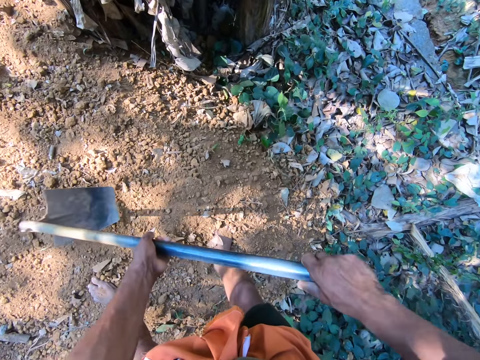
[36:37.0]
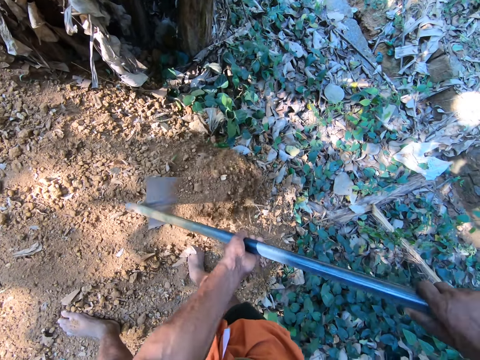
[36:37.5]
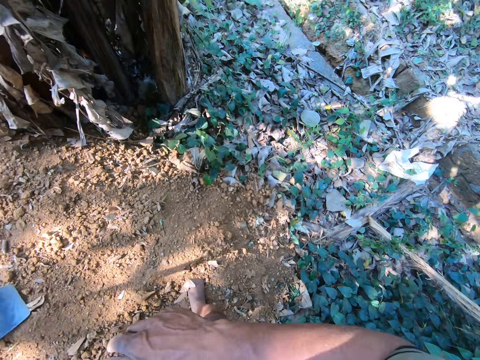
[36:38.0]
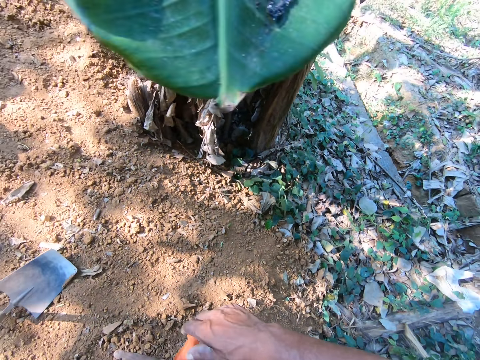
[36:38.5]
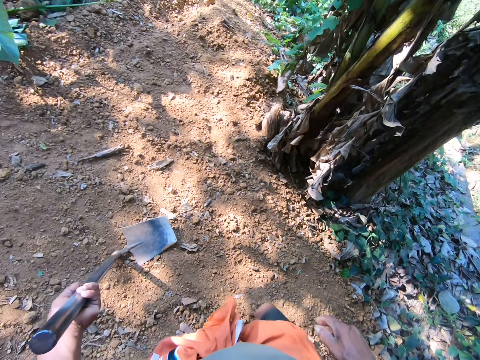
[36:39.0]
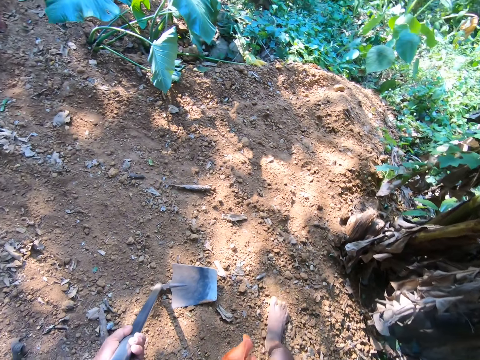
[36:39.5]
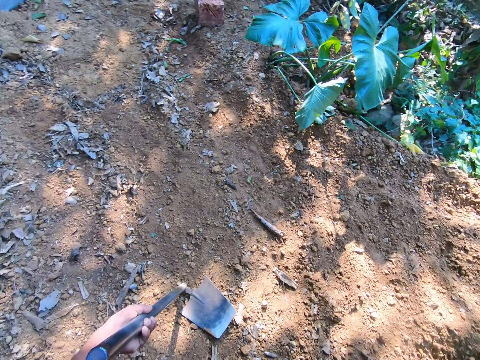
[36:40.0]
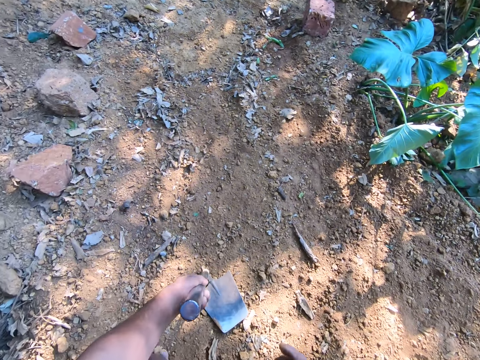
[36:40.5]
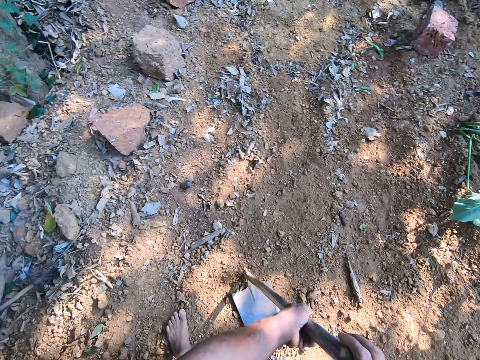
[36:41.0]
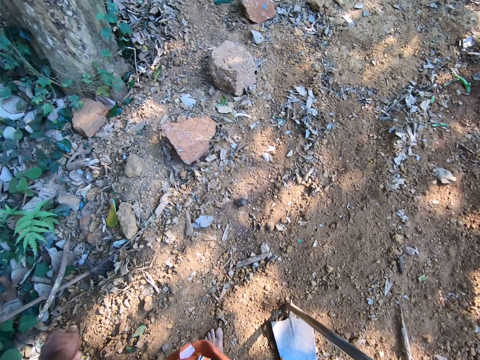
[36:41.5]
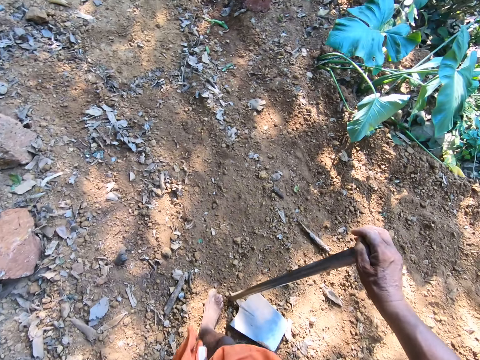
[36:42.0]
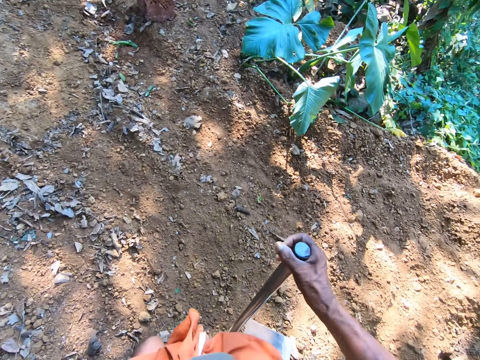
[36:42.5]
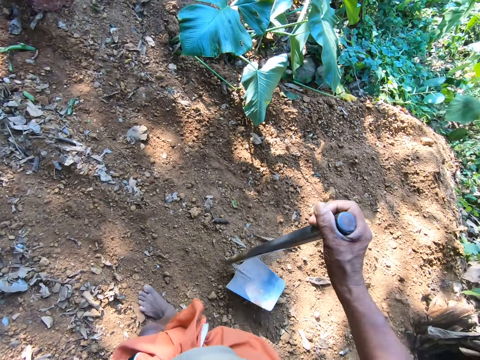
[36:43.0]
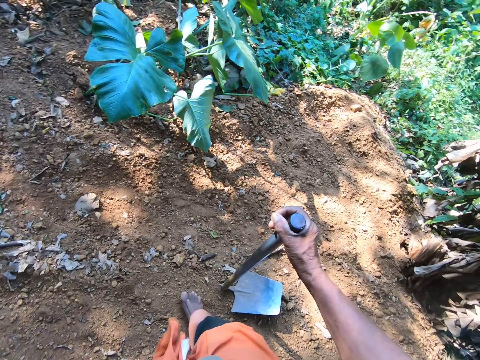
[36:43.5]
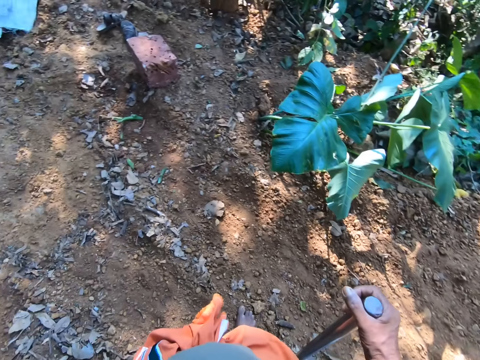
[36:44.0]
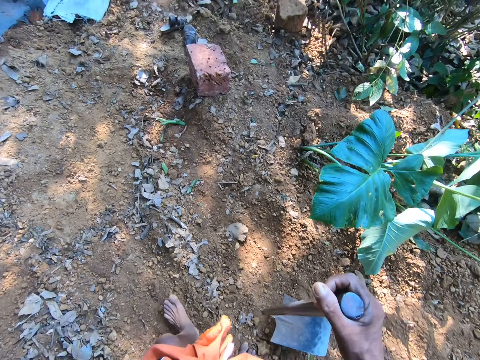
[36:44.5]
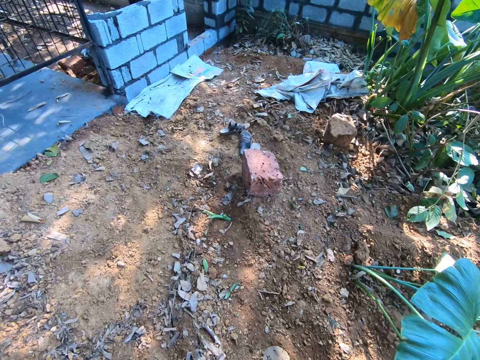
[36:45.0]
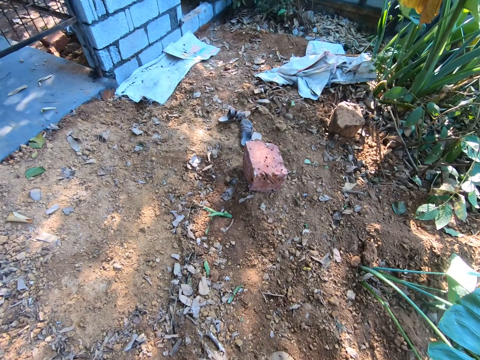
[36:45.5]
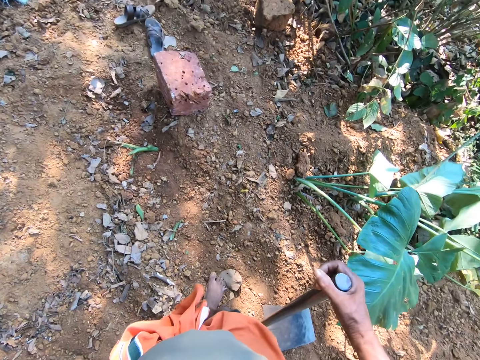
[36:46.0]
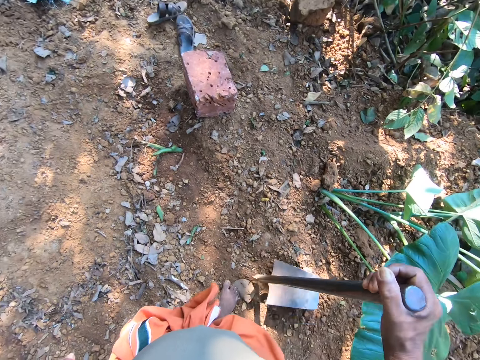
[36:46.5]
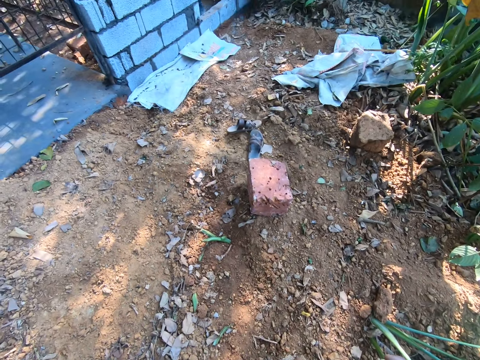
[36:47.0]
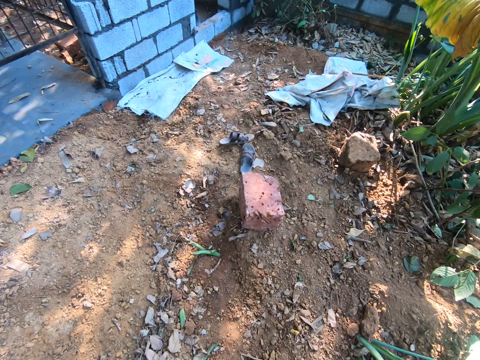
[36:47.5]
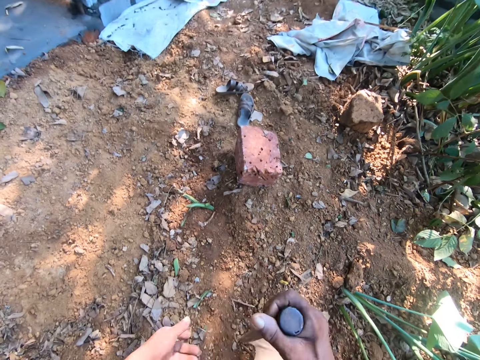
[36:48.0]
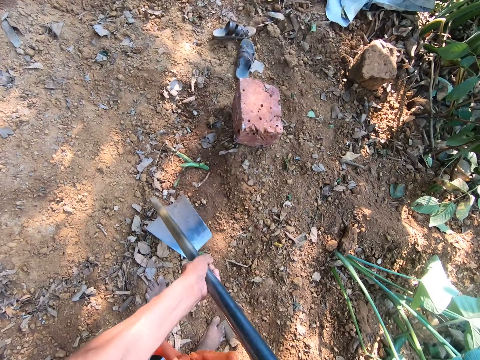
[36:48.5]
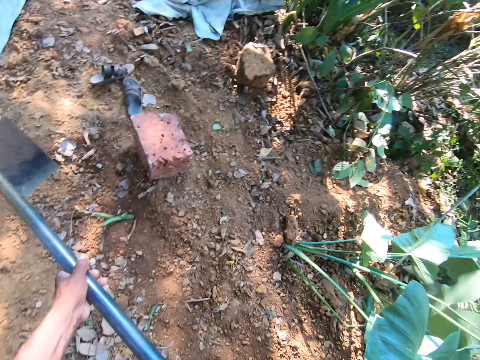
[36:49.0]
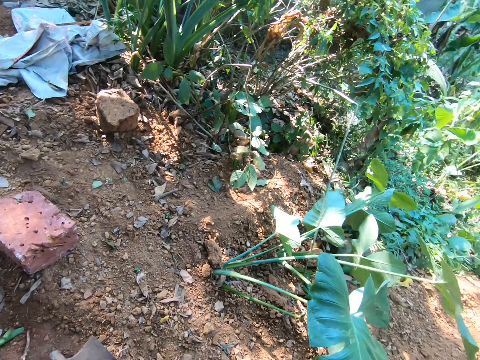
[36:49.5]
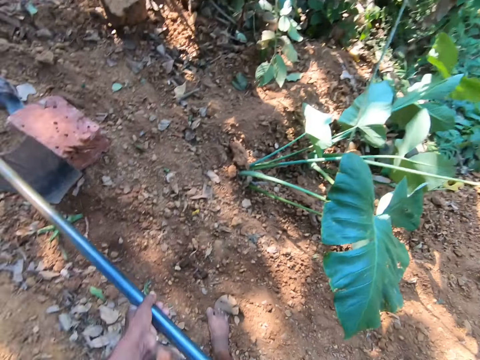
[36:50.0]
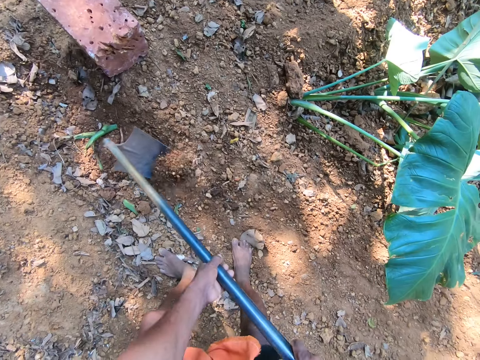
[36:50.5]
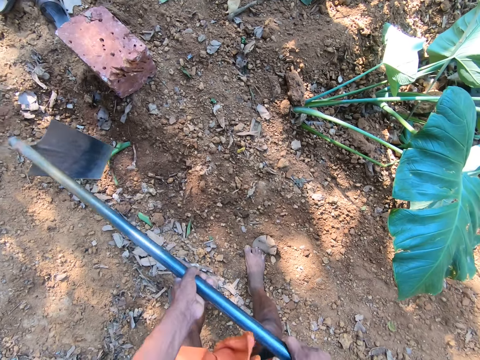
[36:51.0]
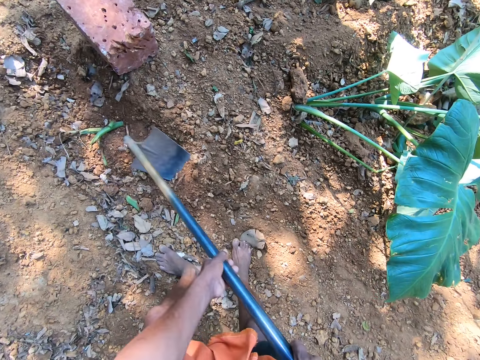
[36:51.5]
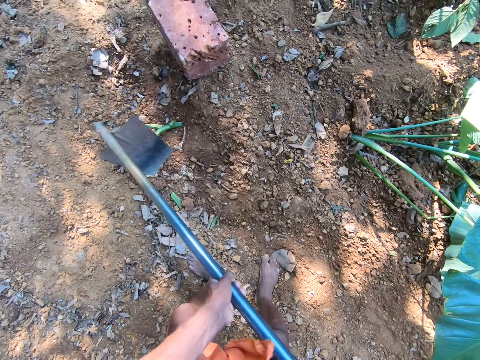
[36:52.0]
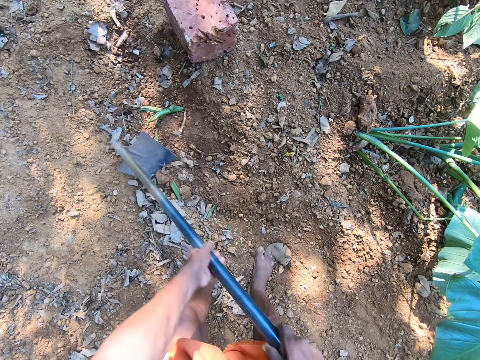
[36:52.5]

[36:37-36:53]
The camera wearer holds the hoe on the soil with his left hand. He looks around. He holds the hoe on the soil with his right hand. He walks on the soil. A man speaks to the camera wearer. The camera wearer holds the hoe in his right hand with both hands. He digs the soil with the hoe in both hands.

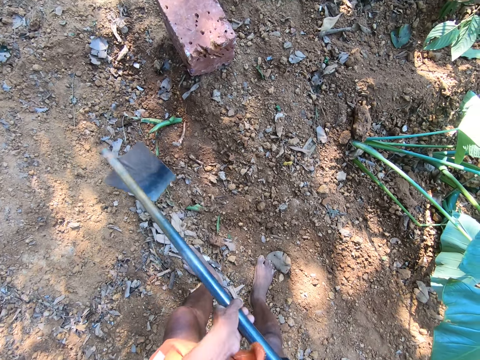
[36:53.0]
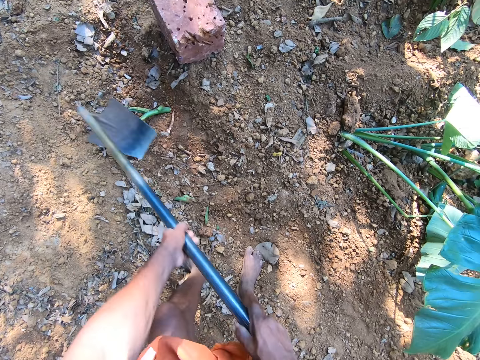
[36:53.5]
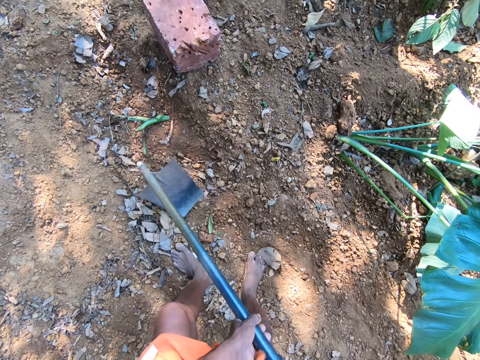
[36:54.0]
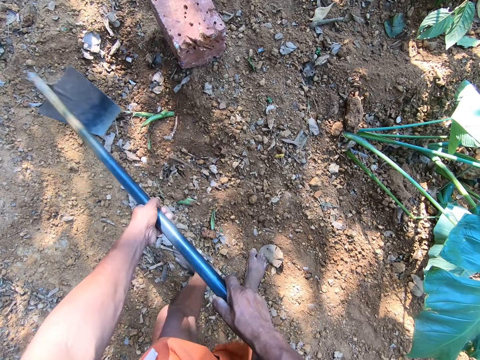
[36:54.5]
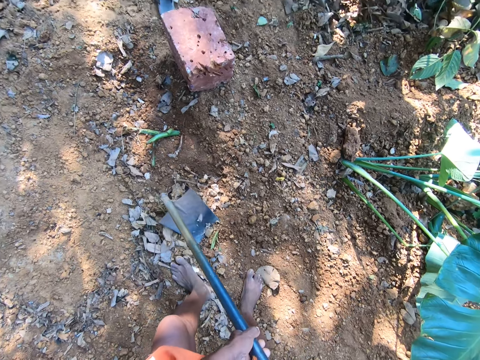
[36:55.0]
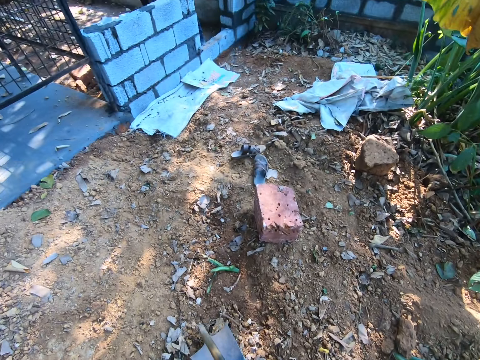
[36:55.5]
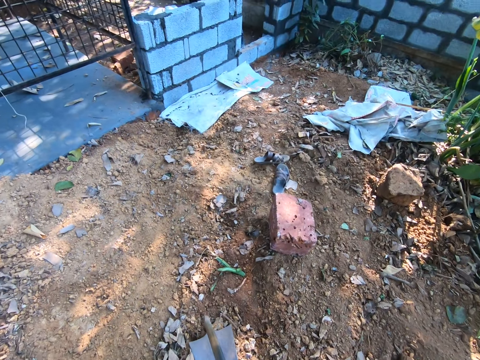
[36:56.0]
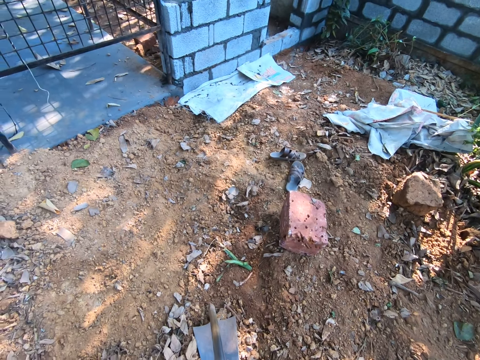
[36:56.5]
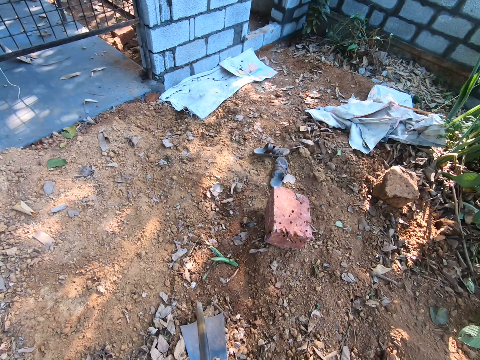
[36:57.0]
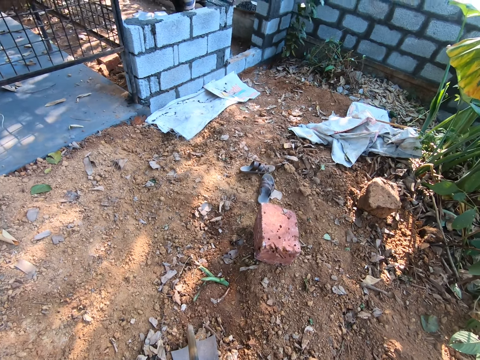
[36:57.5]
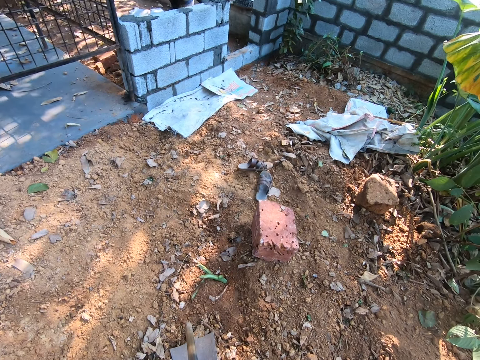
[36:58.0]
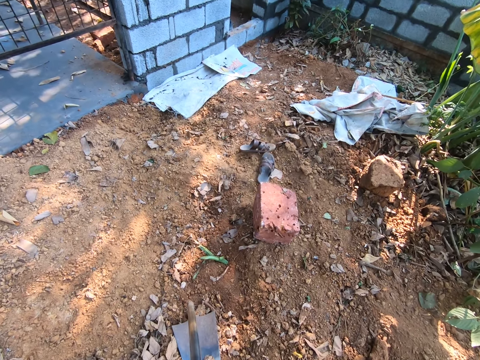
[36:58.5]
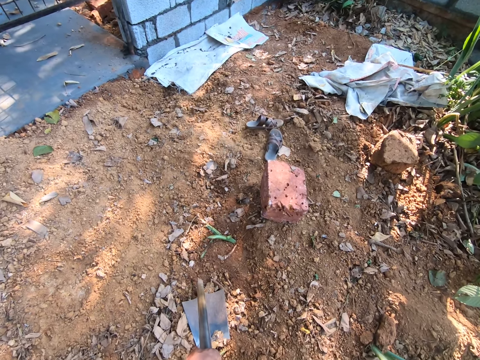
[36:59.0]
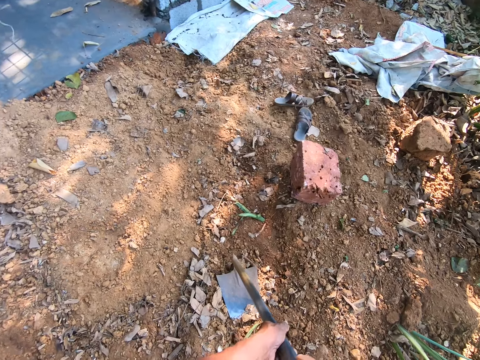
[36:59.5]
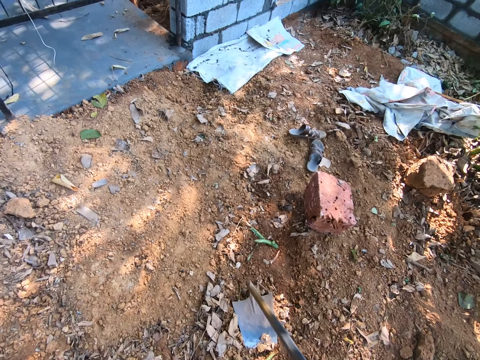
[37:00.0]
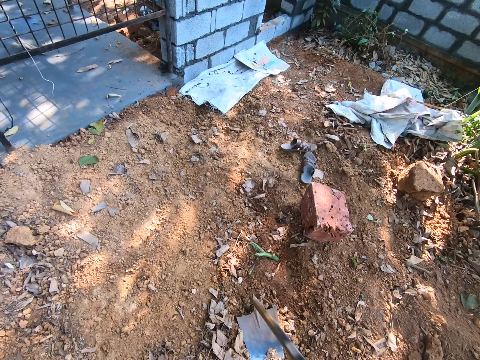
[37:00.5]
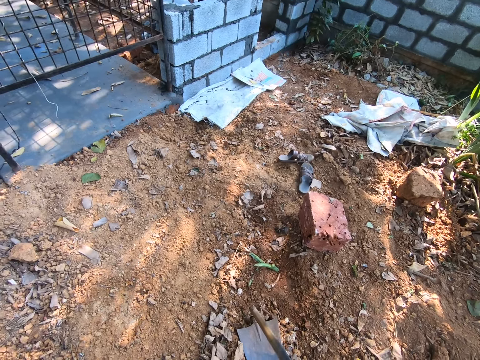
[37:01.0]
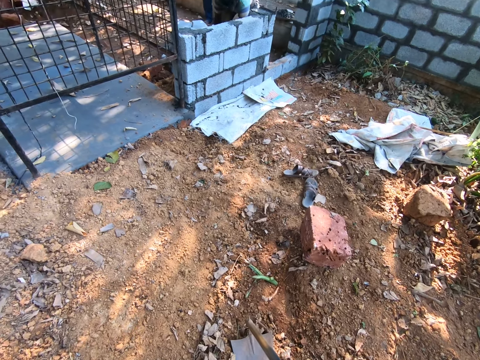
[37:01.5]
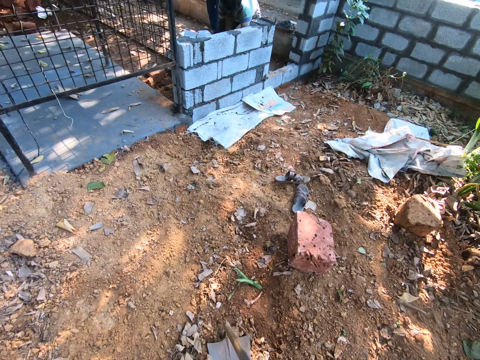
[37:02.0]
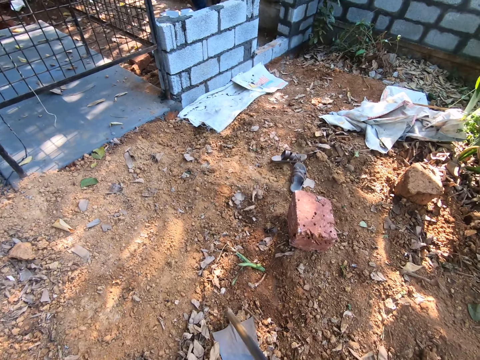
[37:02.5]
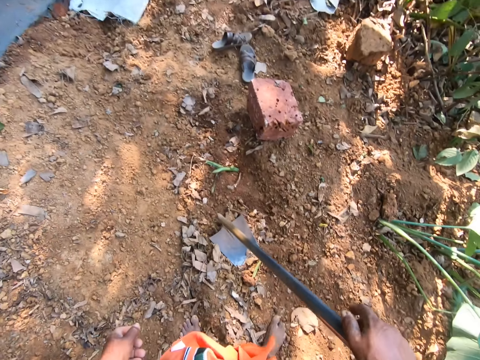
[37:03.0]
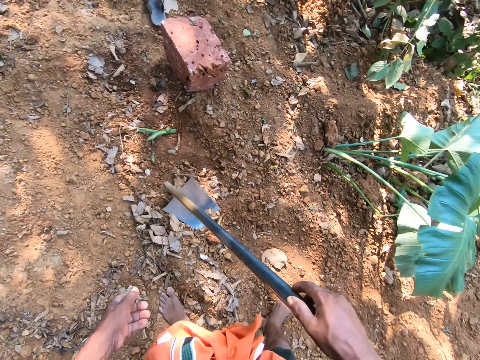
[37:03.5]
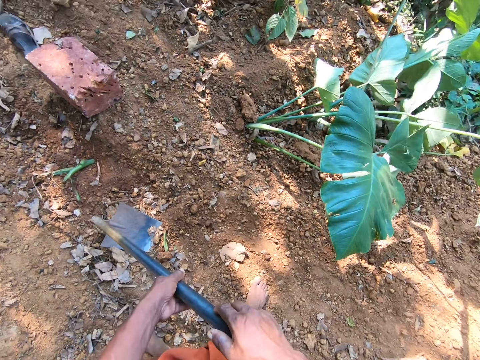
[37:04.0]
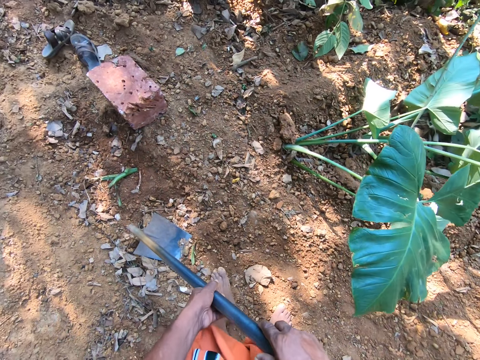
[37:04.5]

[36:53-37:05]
A man speaks to the camera wearer. The camera wearer digs the ground with the hoe. He speaks with the man. He holds the hoe on the soil with both hands. He holds the hoe on the soil with his right hand. He holds the hoe on the soil with both hands.
